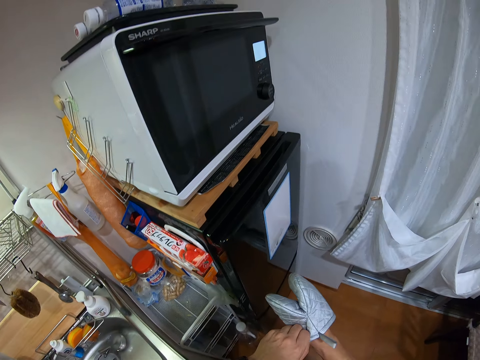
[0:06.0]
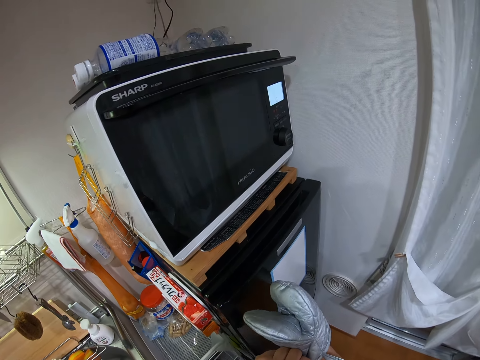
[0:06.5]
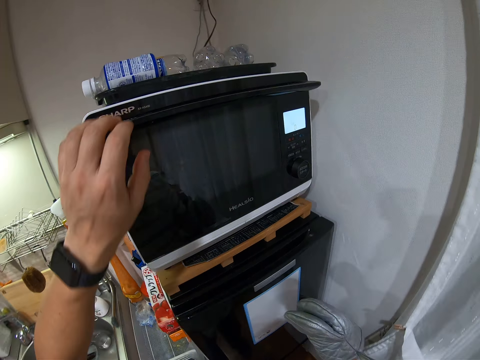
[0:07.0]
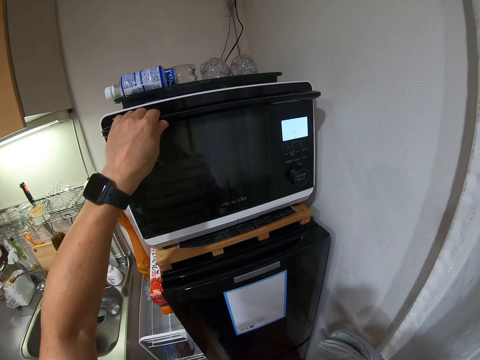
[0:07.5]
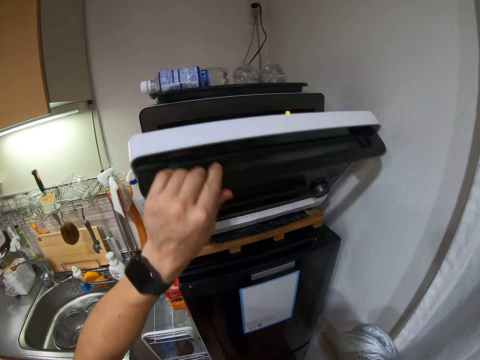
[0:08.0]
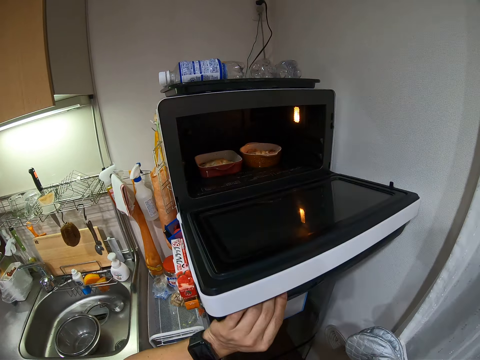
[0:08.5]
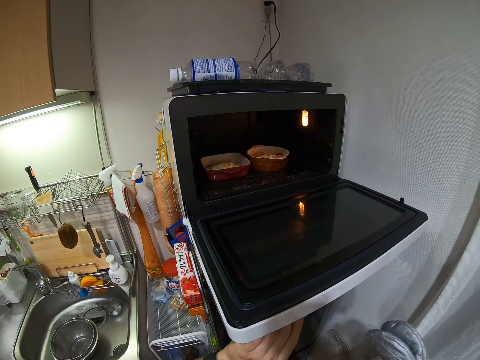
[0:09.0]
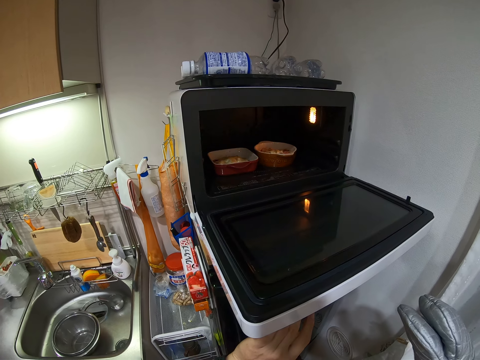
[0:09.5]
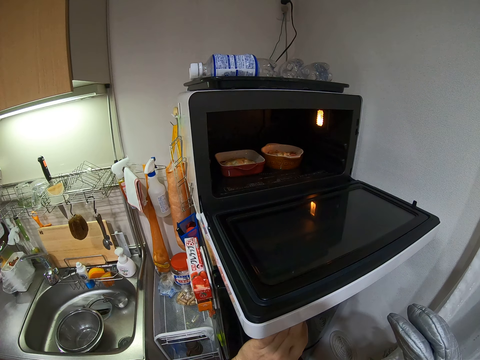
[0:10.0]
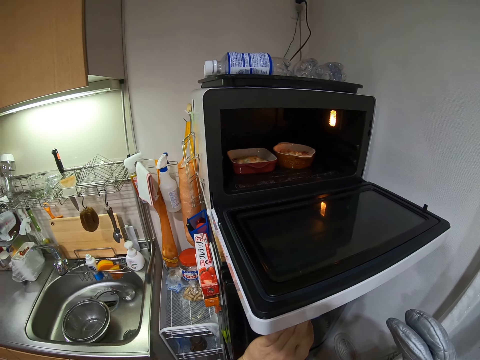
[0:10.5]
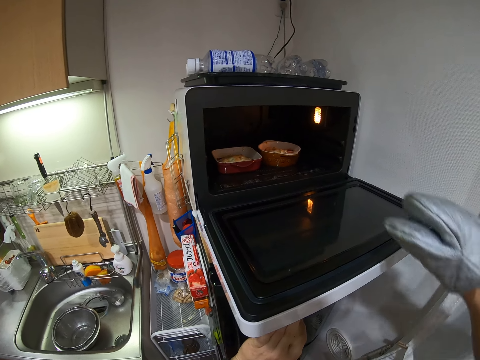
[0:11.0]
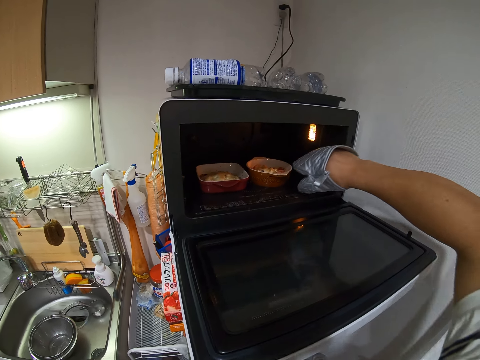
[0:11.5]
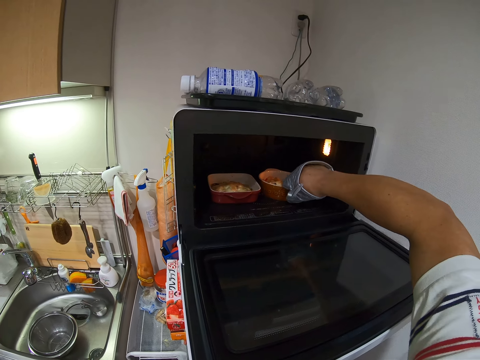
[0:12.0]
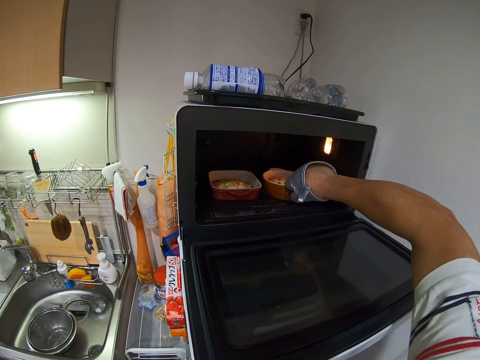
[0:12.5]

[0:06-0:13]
The camera wearer wears the glove. They open the microwave or oven. They stare at the dishes in the microwave. They pull a bowl out of the oven.

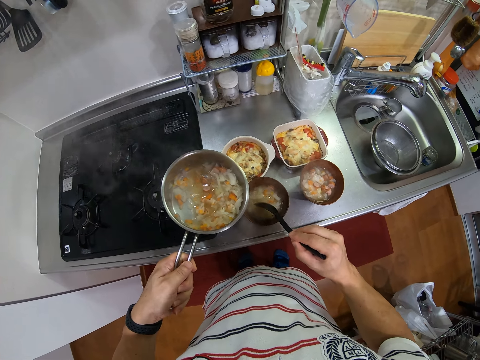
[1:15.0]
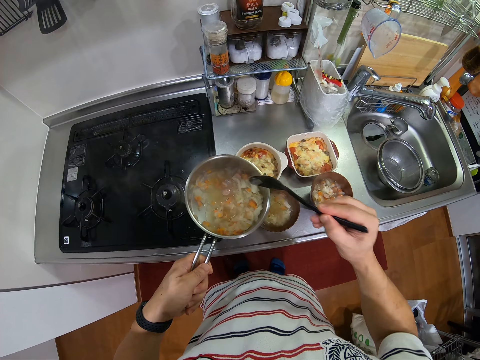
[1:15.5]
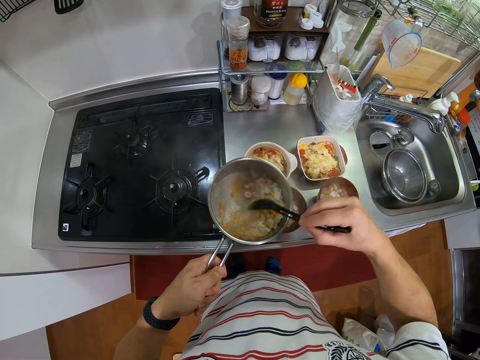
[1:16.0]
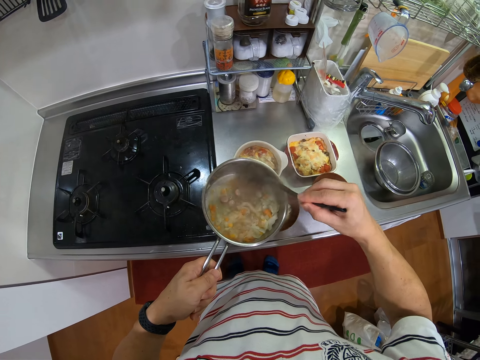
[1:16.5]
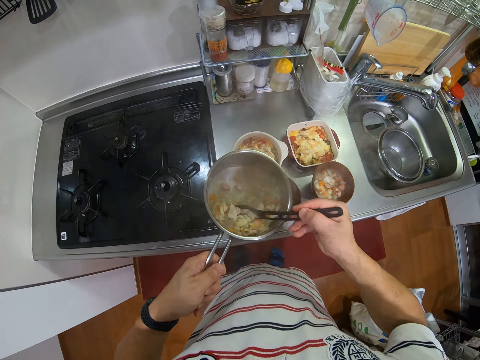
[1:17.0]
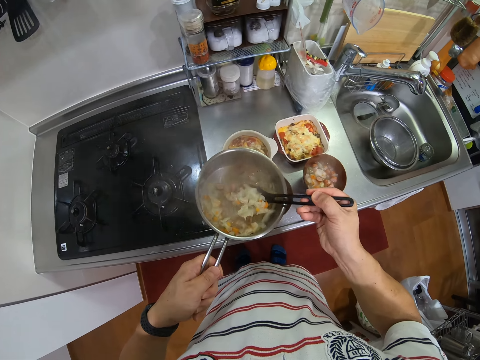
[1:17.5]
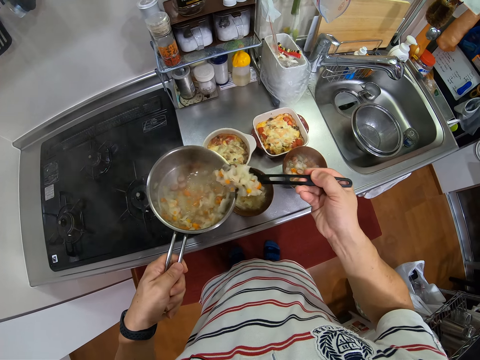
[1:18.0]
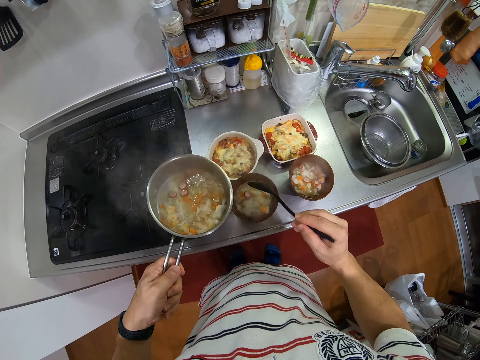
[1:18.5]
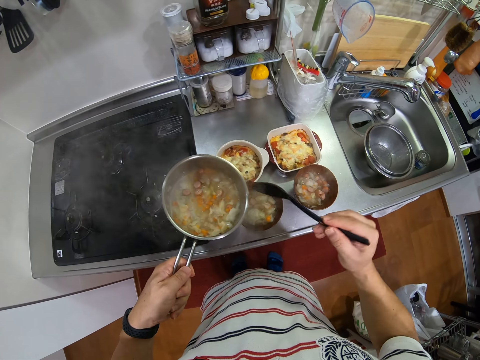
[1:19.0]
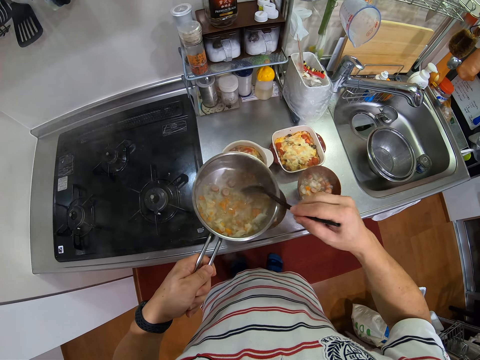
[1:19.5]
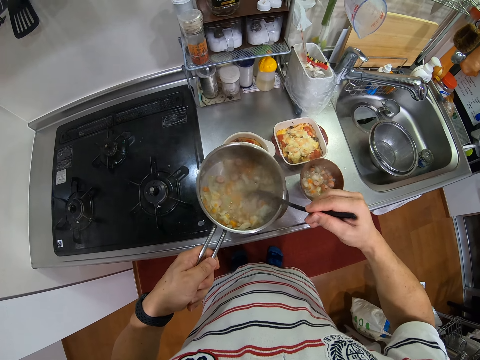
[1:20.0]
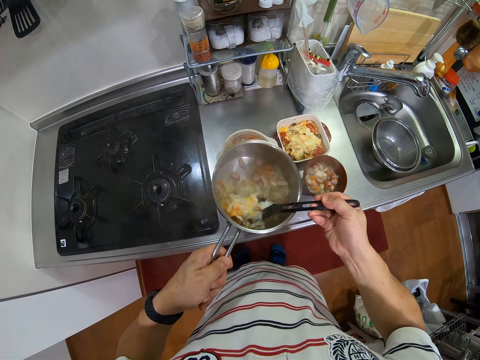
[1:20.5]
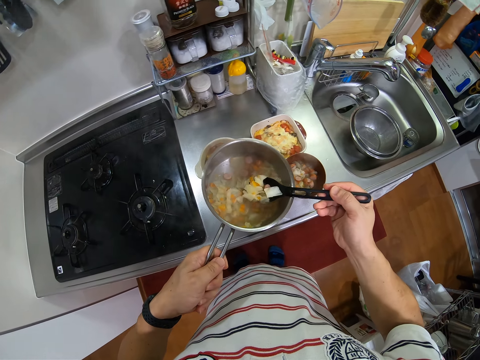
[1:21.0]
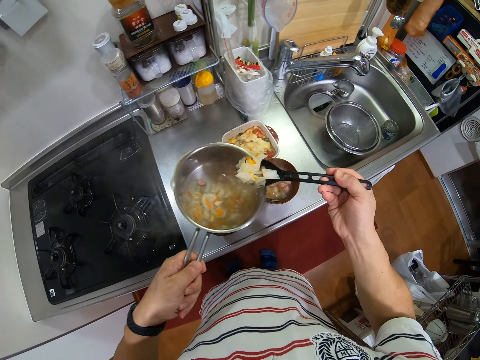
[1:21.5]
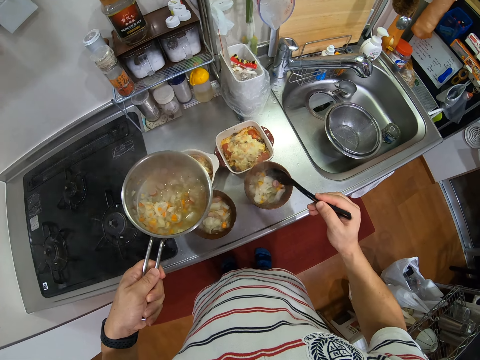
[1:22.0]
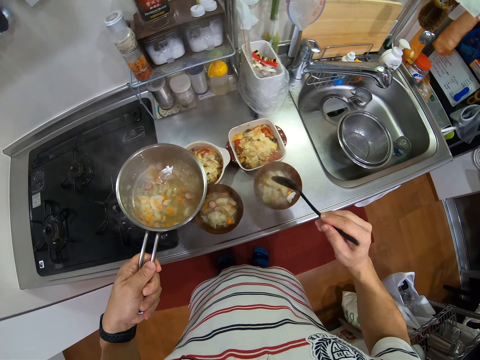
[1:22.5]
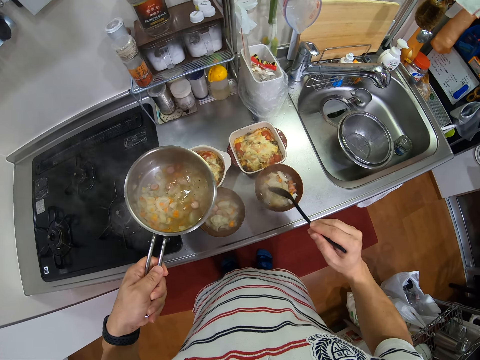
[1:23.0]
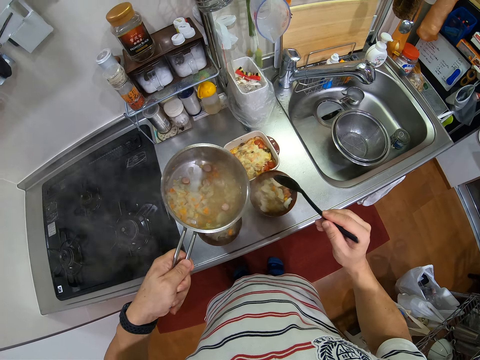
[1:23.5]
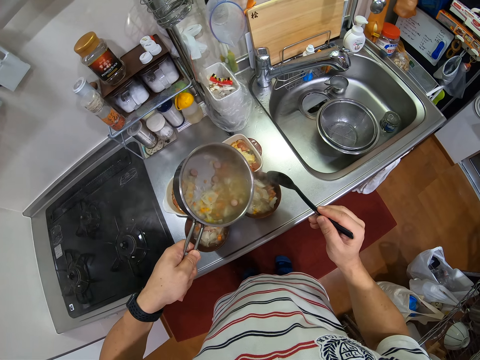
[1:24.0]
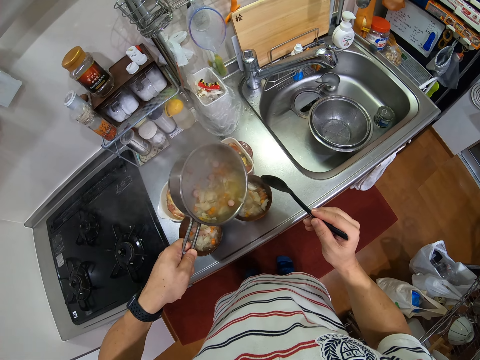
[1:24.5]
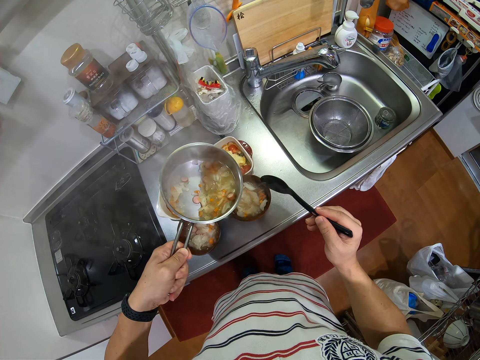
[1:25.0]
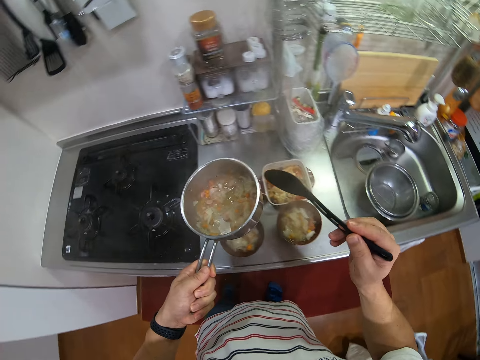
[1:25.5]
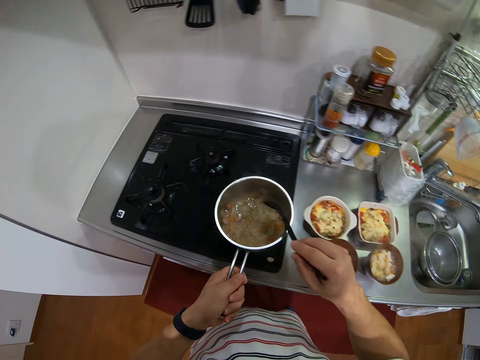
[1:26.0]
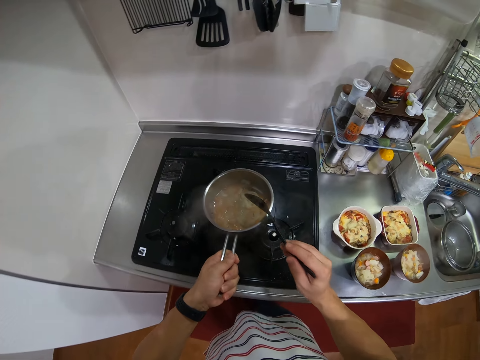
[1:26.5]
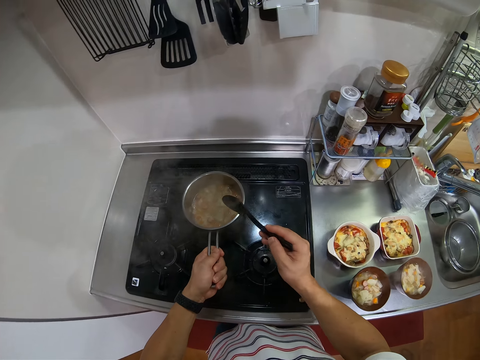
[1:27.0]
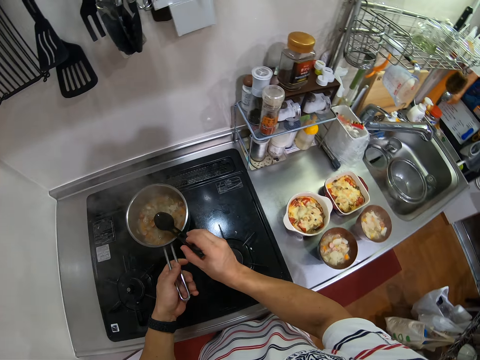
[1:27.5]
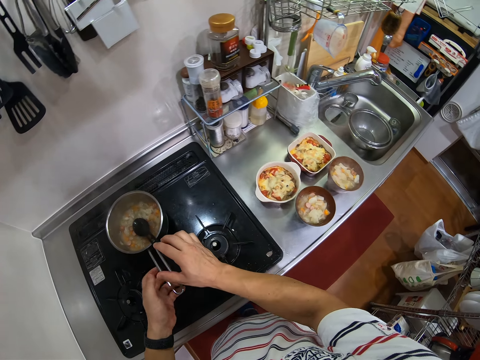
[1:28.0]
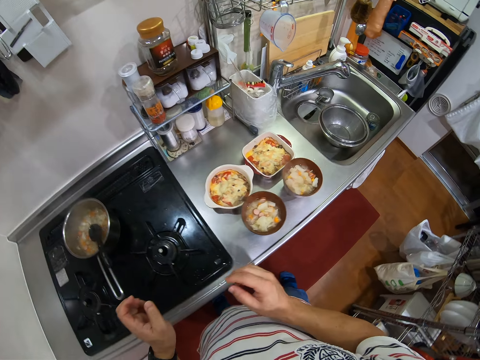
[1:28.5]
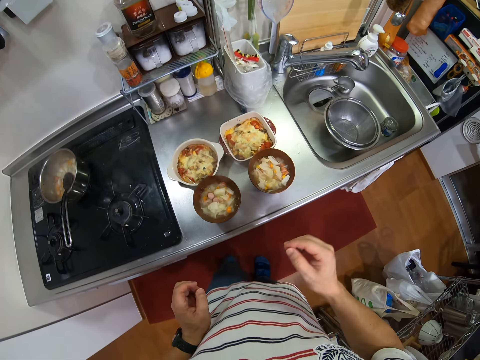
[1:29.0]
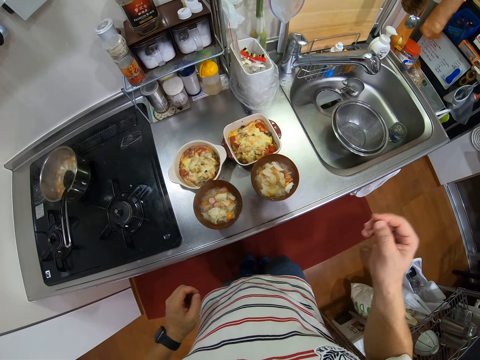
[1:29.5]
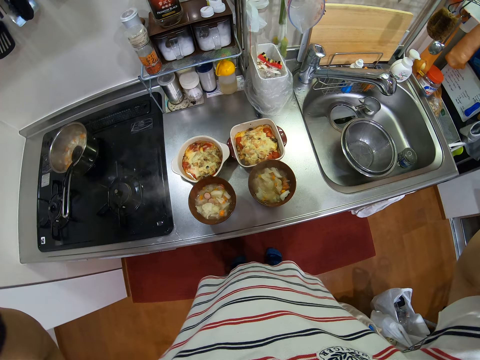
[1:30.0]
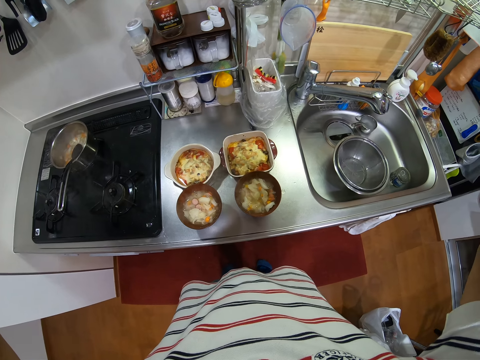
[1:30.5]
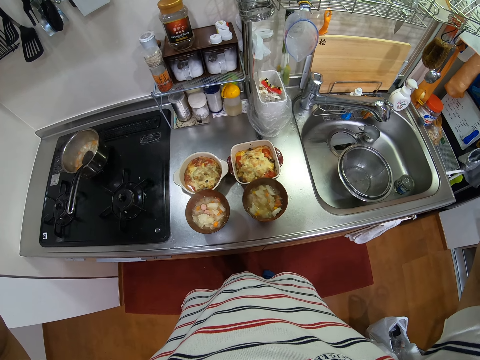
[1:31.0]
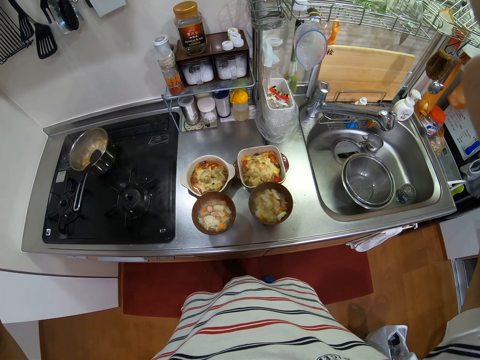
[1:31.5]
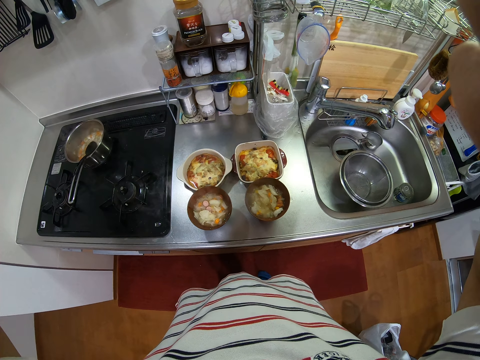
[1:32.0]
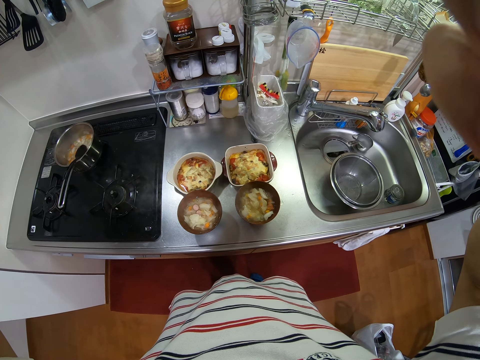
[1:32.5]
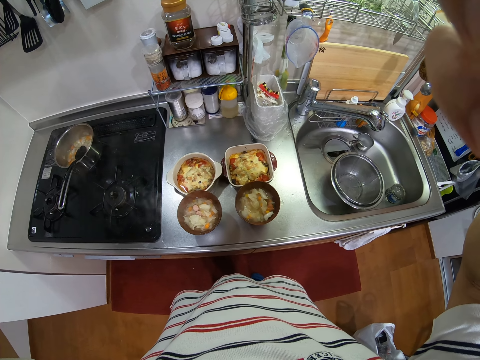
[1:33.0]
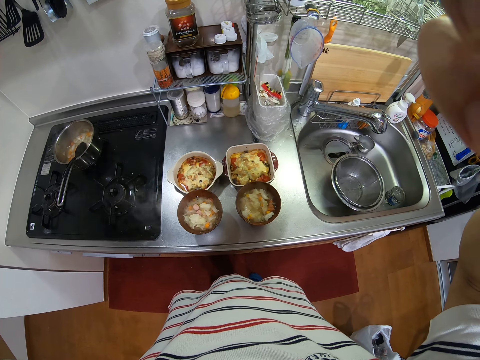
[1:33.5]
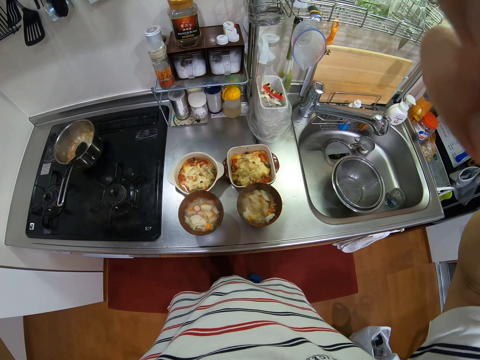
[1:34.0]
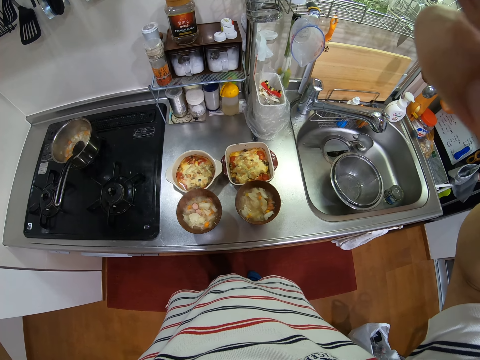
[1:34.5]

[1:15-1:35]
The camera wearer collects food in the cooking pot. They scoop the food with a spoon. They serve the food into a bowl. They scoop the food with the spoon again. They serve the food into the bowl again. They pour soup in the bowl. They move sideways, touch the food with the spoon and hit the spoon on the cooking pot. They place the cooking pot on the cooking stove. They put the spoon in the cooking pot. They walk sideways. They fix the camera. They lift hands.
